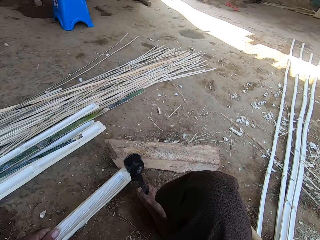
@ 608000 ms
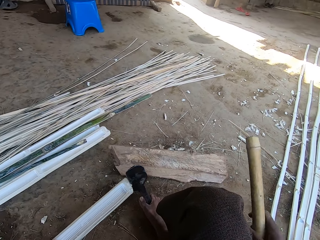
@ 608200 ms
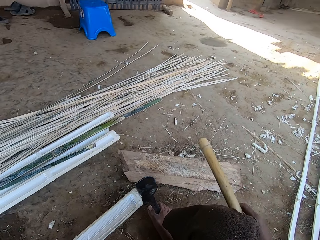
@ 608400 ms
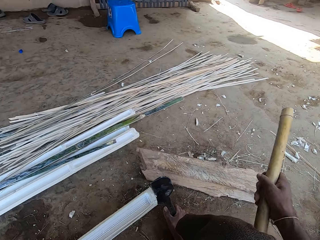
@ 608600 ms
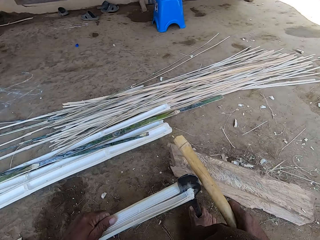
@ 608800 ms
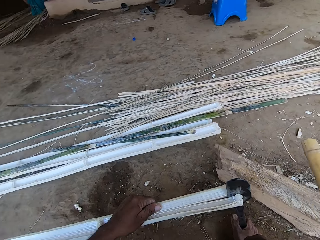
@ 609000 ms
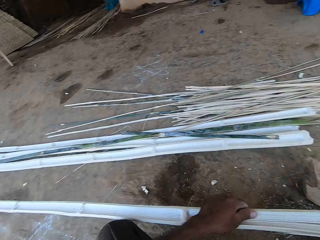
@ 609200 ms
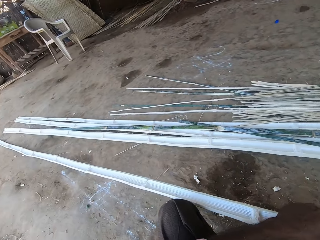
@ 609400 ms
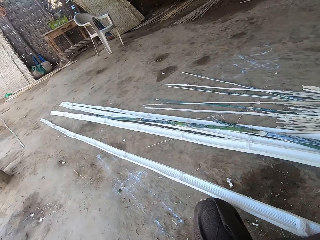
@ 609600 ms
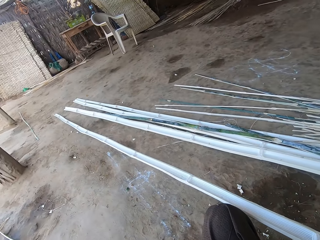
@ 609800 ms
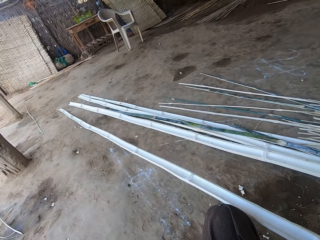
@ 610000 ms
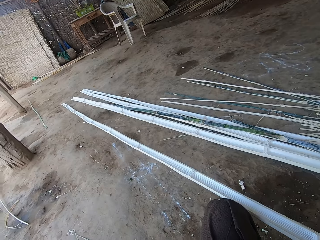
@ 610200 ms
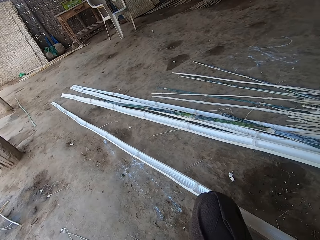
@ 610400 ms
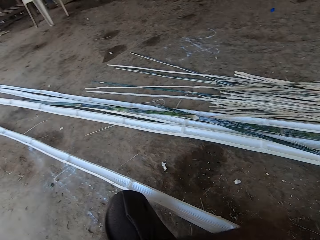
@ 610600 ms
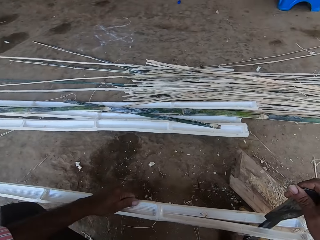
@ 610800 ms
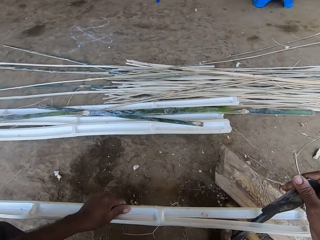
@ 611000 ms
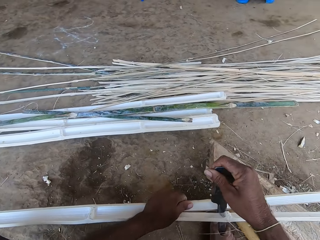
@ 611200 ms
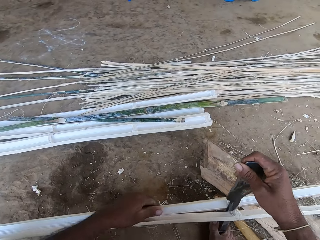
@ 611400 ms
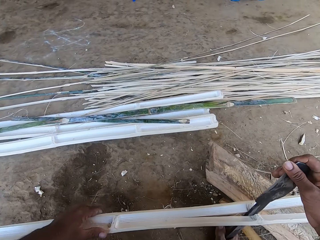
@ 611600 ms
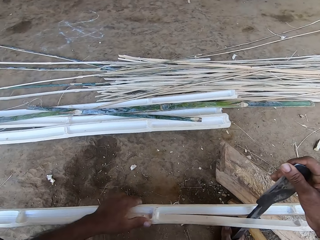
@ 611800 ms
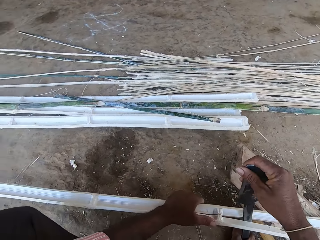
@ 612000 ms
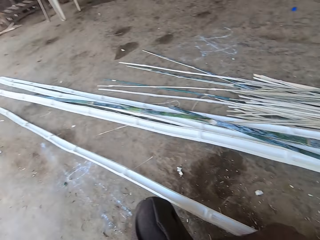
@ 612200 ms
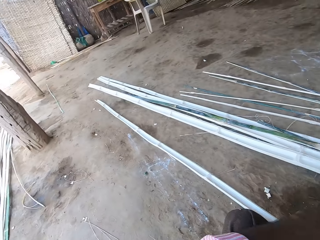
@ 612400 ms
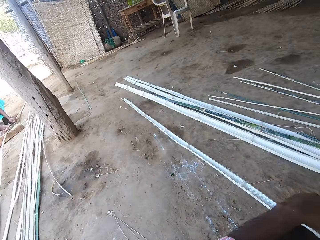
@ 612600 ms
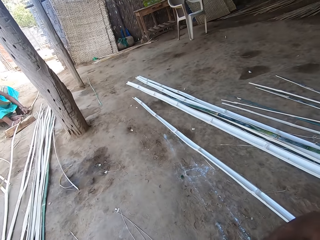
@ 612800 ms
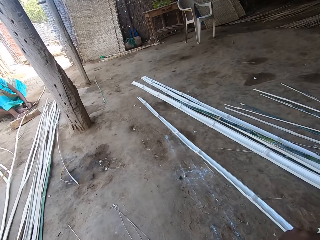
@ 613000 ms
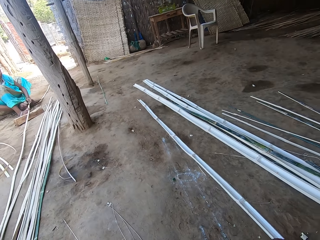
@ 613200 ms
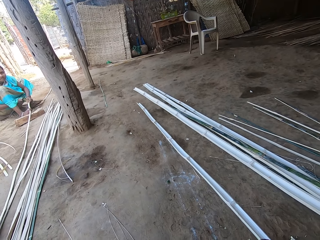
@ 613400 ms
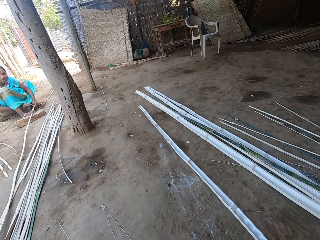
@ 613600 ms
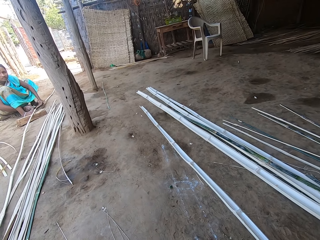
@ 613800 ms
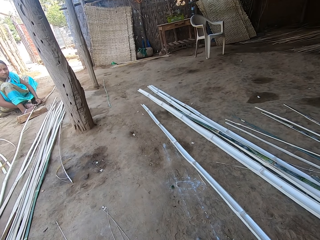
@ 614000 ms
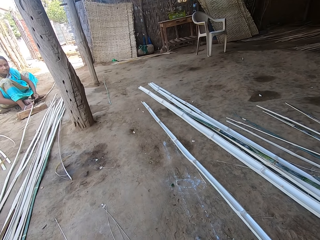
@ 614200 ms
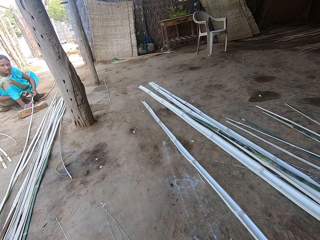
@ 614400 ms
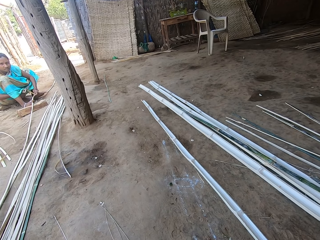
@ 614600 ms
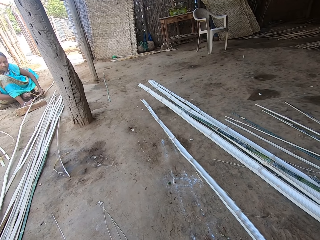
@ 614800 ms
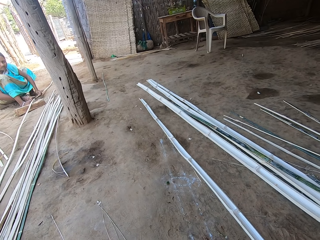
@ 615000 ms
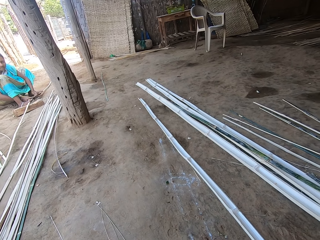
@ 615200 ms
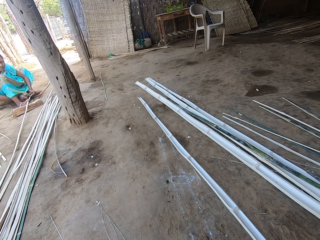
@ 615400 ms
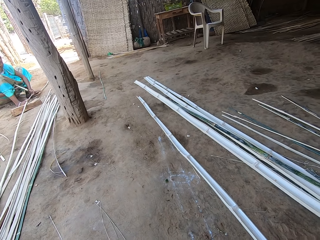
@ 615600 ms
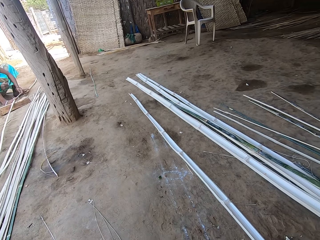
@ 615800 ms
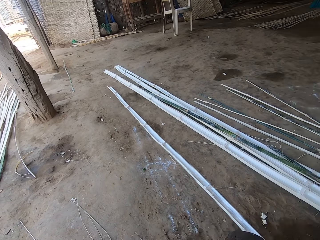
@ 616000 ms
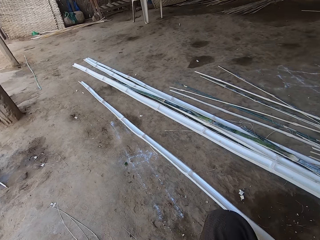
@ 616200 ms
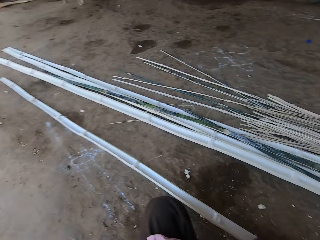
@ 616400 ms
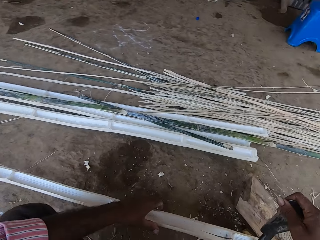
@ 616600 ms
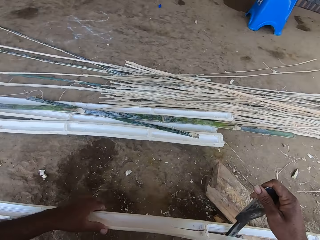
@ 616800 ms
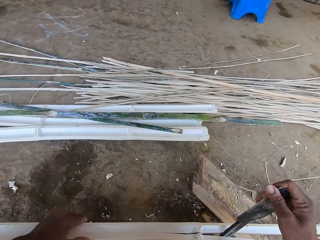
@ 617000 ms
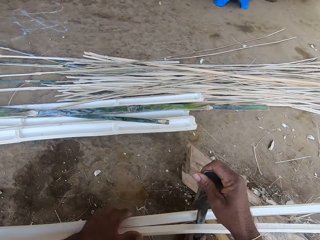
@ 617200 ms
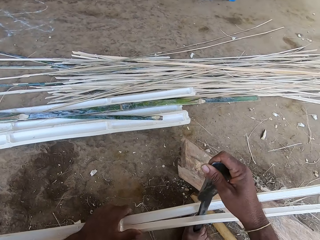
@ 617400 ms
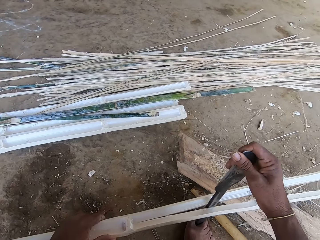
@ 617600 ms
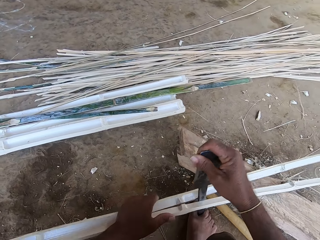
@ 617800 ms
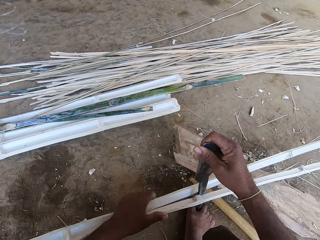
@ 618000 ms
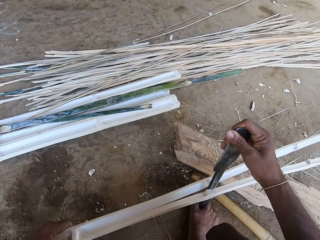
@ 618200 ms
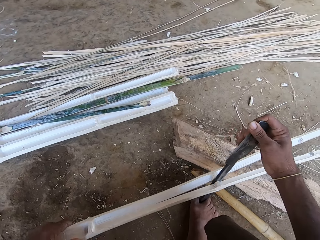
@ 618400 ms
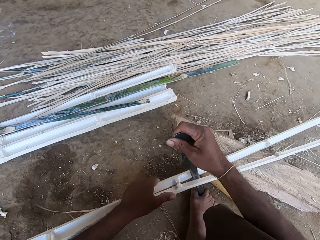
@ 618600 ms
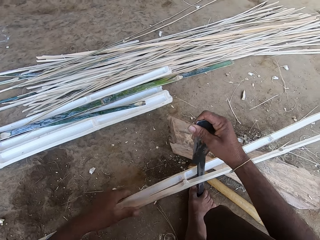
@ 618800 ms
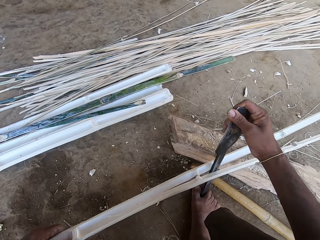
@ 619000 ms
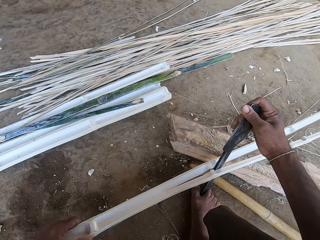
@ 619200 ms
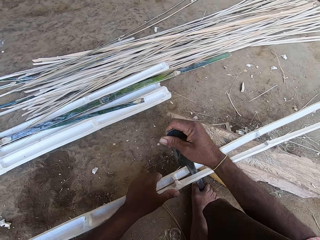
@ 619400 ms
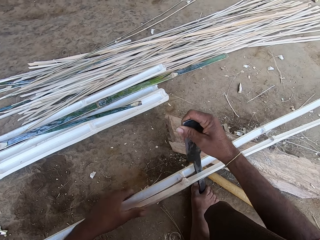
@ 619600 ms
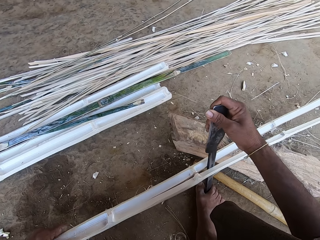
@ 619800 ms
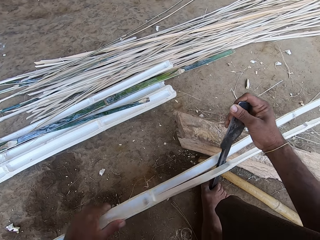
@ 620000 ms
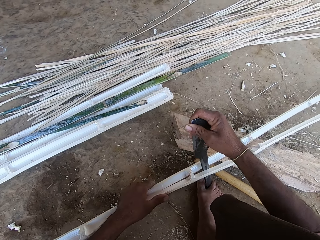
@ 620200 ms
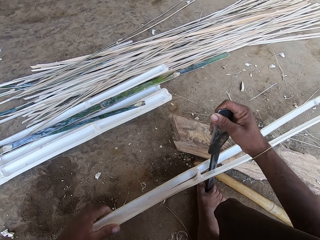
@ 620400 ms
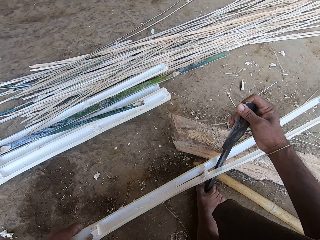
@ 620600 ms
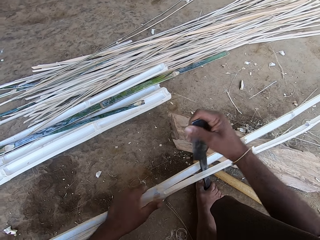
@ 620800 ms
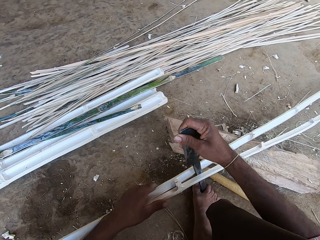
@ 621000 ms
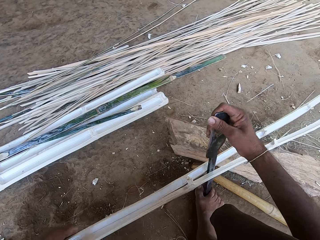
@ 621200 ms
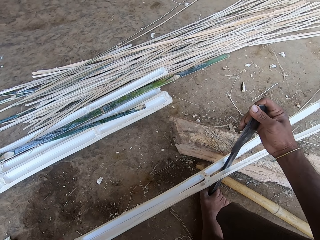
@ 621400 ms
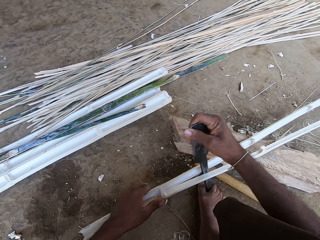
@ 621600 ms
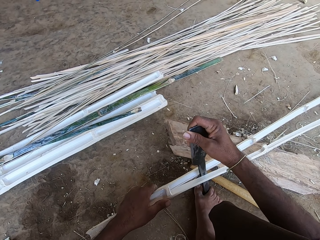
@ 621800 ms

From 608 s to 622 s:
The camera wearer hits the knife with the stick. They look around the area. They cut the bamboo stick. They dialogue with a person. They cut the bamboo stick.

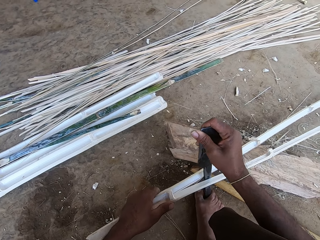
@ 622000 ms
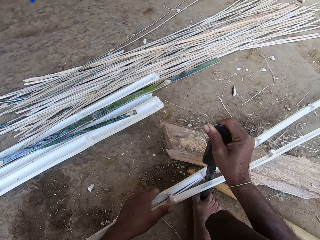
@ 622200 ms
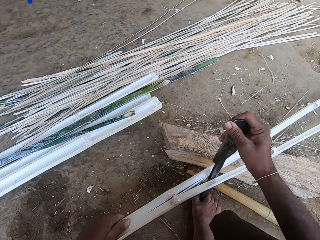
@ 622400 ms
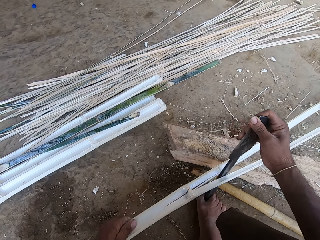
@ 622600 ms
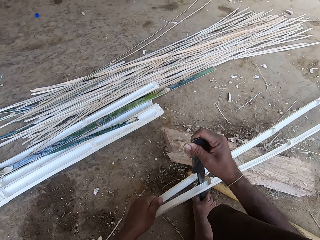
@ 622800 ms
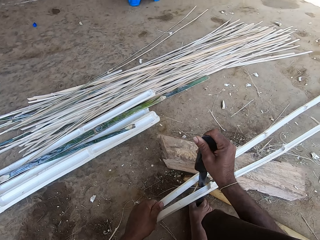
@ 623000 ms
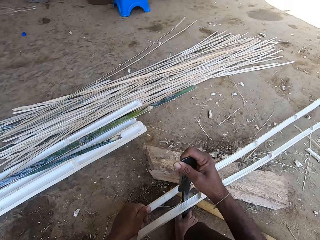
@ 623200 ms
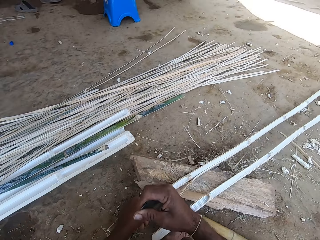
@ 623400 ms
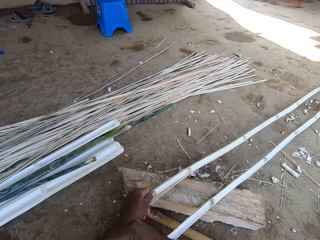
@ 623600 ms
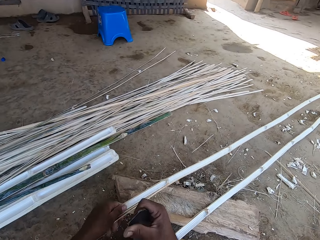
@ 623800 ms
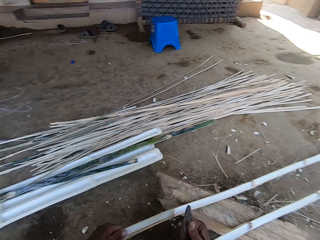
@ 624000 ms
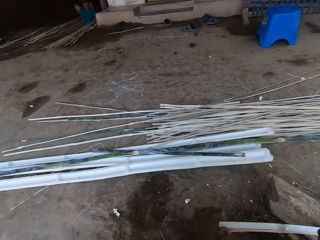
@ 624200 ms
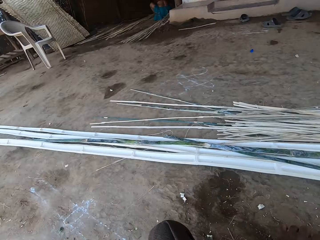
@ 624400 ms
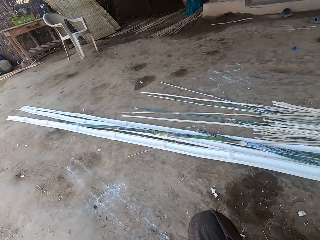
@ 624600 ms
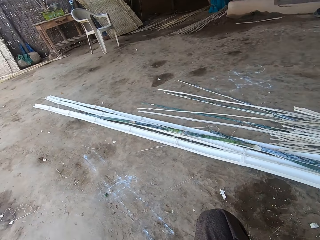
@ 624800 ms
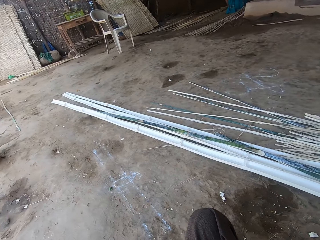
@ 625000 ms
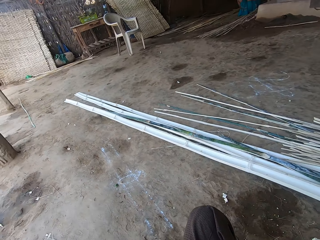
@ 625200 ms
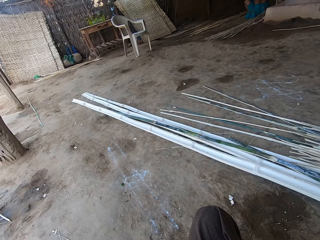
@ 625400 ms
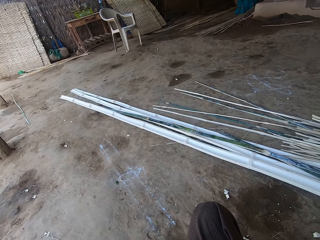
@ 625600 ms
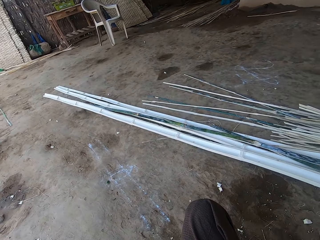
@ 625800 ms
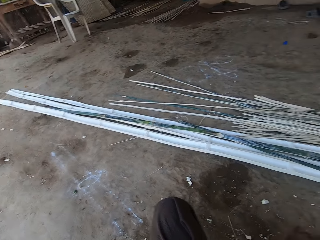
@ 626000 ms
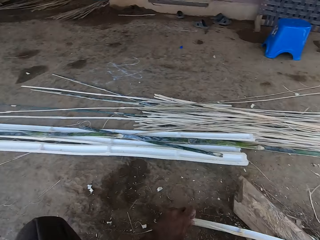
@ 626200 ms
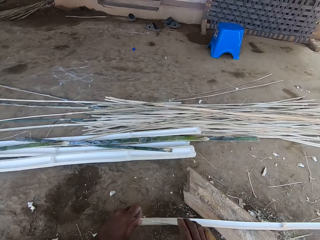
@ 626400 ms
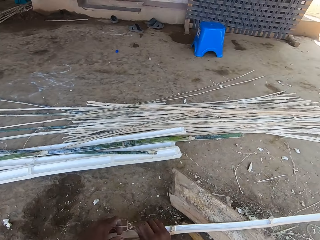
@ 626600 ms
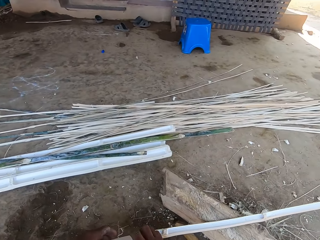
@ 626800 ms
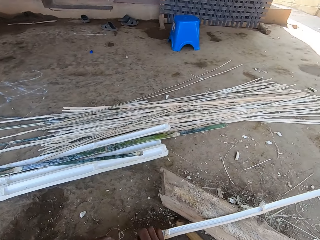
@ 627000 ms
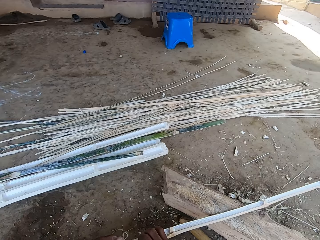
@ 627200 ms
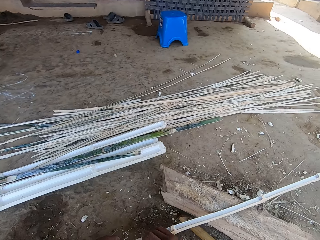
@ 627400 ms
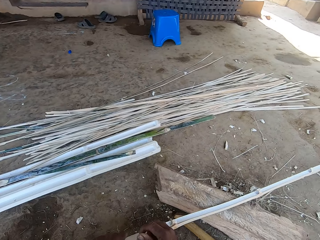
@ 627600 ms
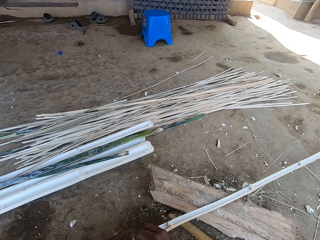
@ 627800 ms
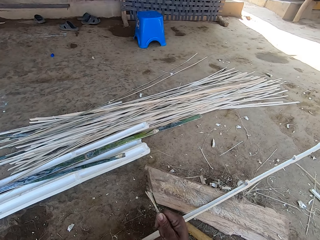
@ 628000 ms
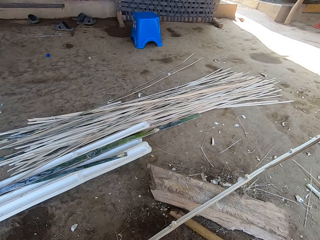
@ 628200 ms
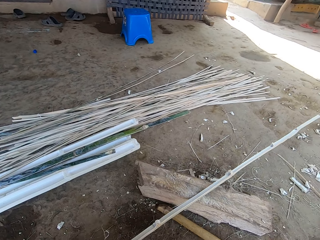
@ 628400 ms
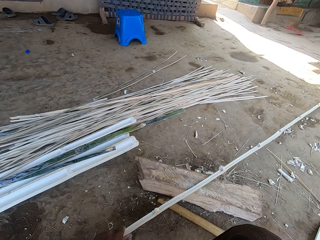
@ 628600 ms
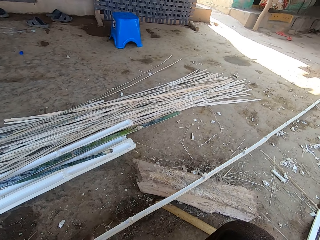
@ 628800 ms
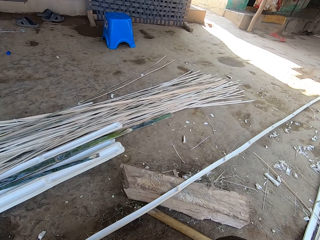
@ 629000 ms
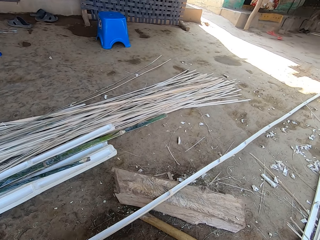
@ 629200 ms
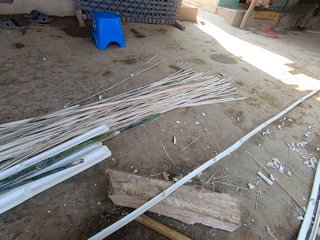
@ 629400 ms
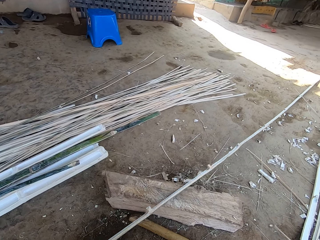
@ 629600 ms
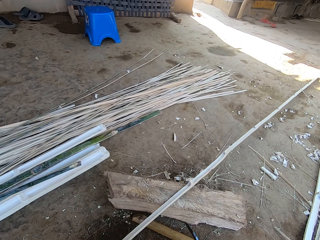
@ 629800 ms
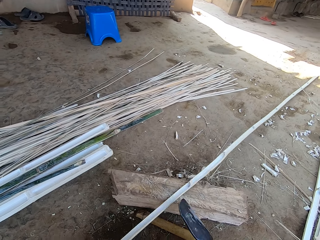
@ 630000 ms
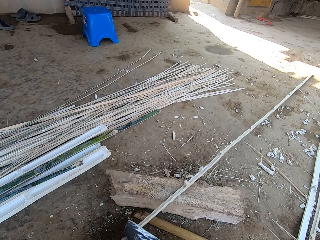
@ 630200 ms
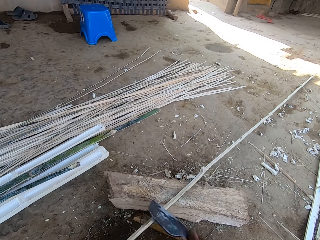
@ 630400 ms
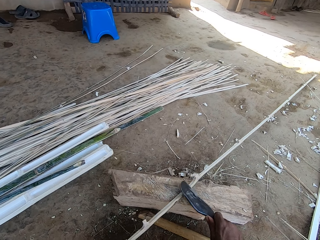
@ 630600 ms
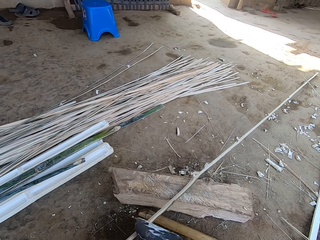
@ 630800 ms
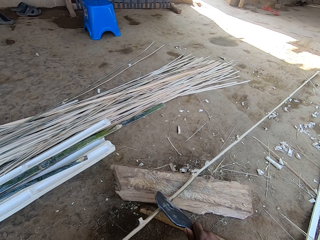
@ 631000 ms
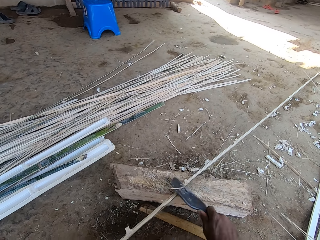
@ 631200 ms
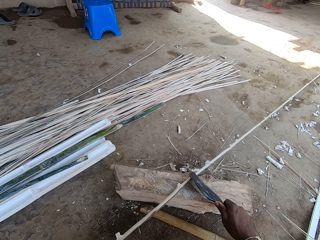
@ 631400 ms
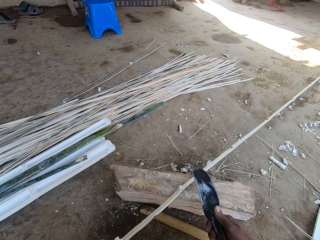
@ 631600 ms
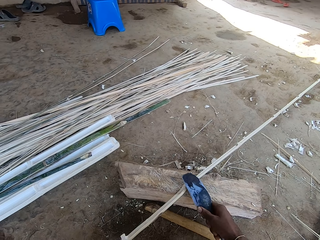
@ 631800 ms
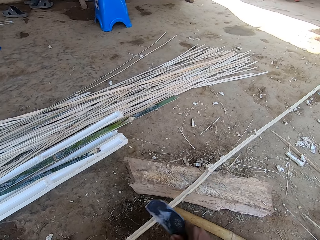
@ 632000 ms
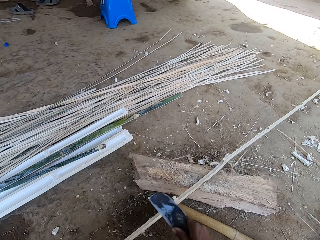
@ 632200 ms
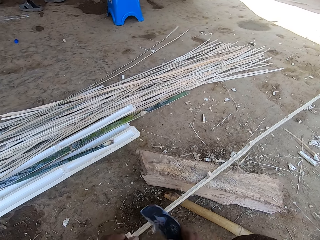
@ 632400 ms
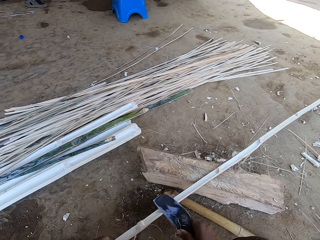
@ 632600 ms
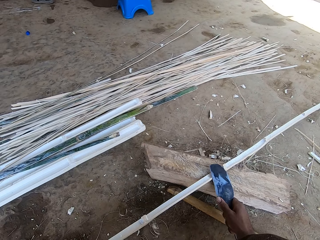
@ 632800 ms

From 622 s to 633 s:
The camera wearer looks around the area. They remove a piece of bamboo stripe. They smoothen the bamboo with the knife.
